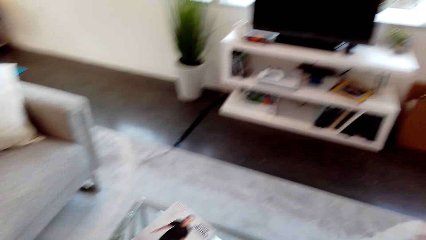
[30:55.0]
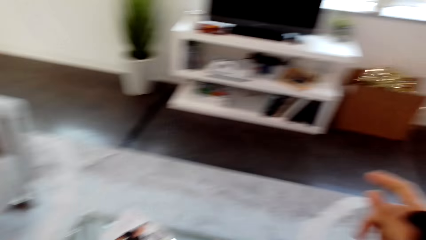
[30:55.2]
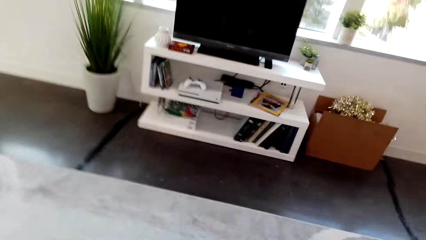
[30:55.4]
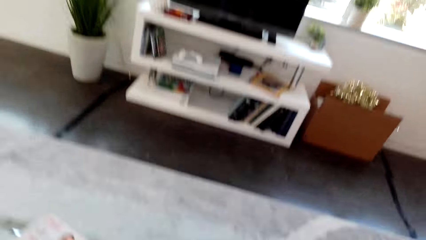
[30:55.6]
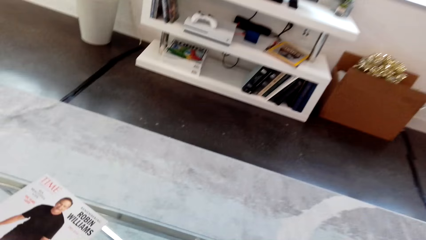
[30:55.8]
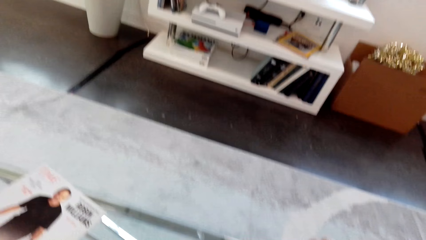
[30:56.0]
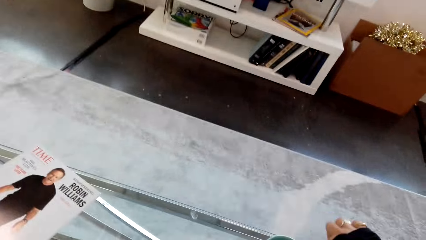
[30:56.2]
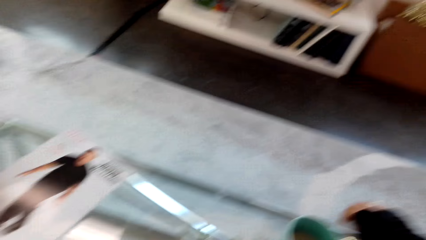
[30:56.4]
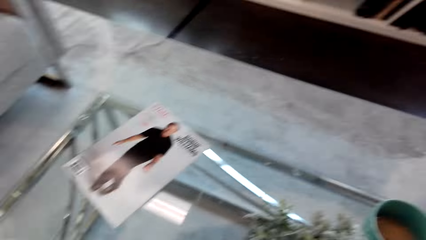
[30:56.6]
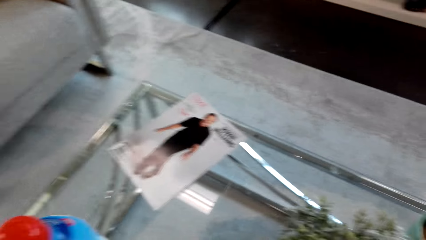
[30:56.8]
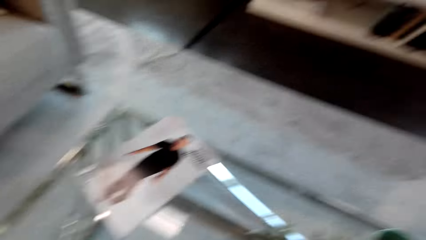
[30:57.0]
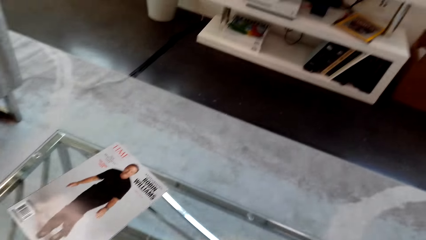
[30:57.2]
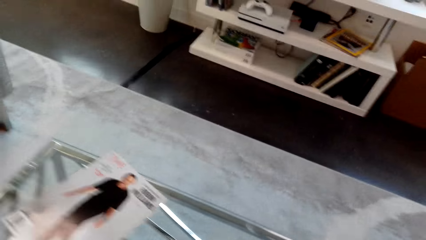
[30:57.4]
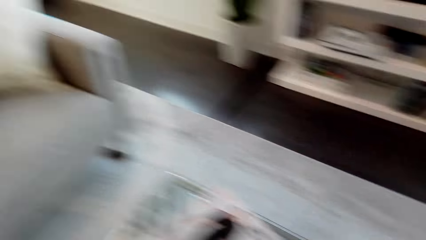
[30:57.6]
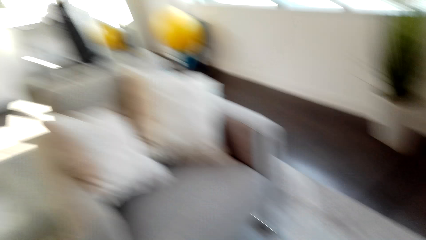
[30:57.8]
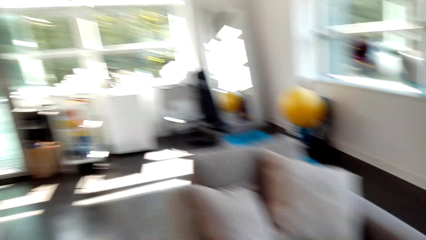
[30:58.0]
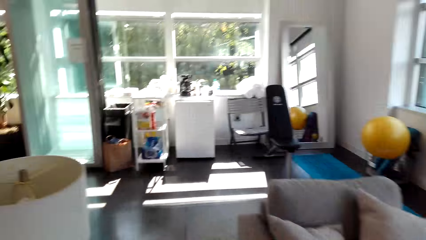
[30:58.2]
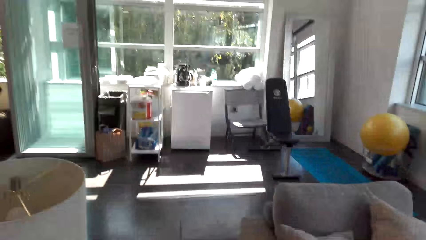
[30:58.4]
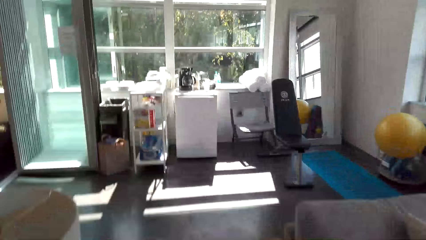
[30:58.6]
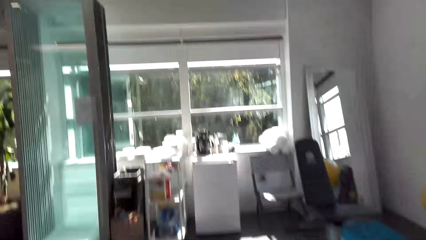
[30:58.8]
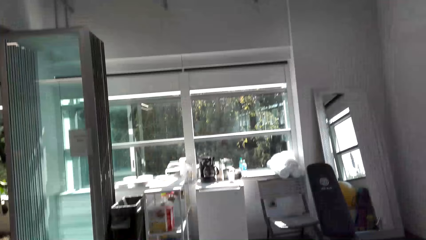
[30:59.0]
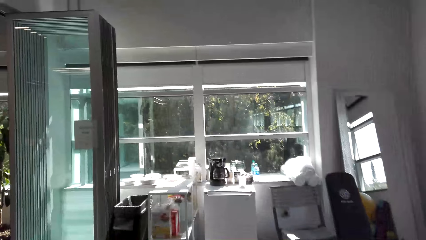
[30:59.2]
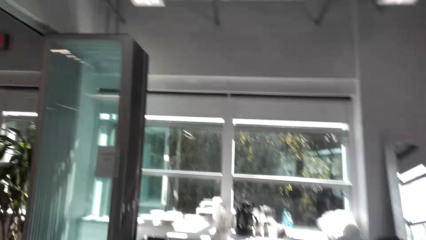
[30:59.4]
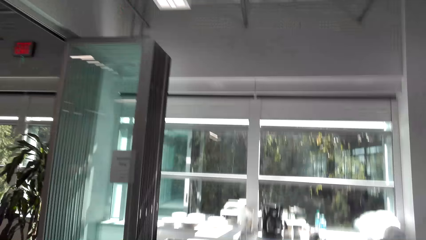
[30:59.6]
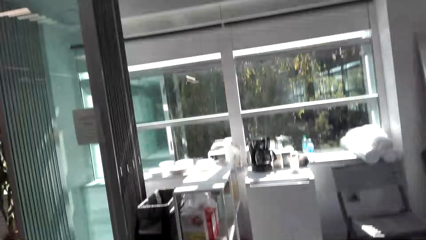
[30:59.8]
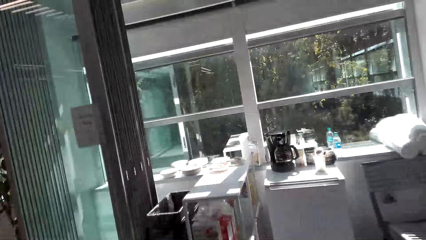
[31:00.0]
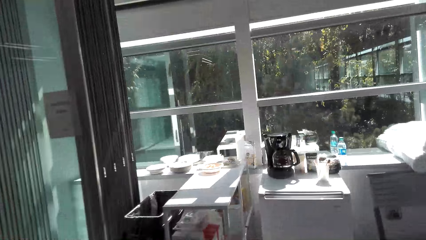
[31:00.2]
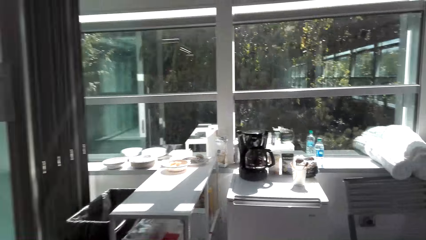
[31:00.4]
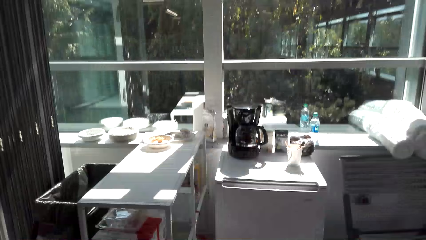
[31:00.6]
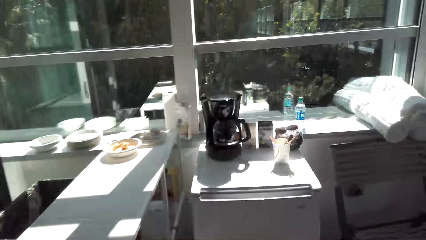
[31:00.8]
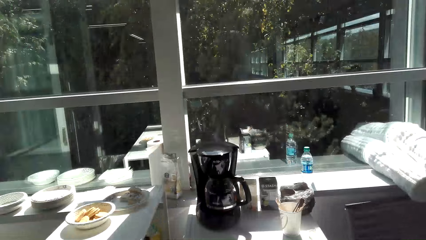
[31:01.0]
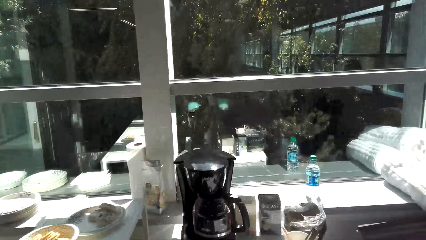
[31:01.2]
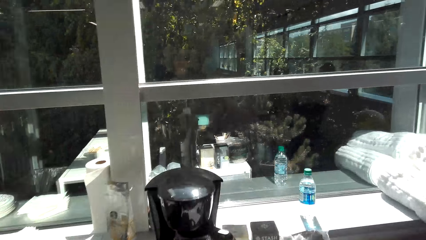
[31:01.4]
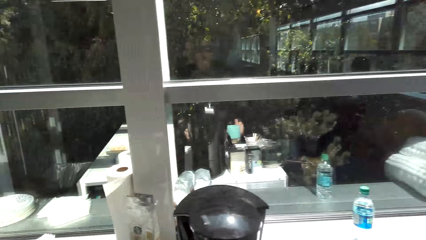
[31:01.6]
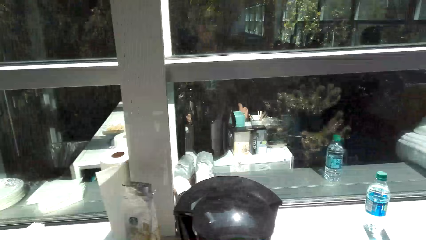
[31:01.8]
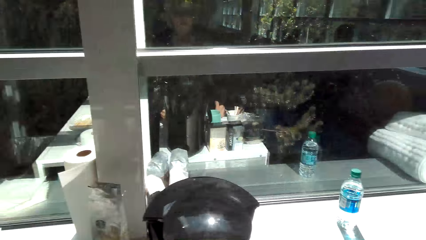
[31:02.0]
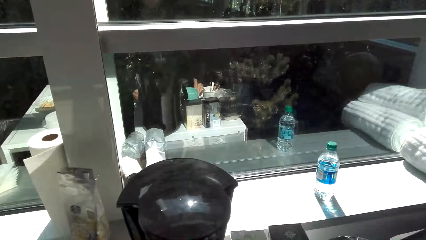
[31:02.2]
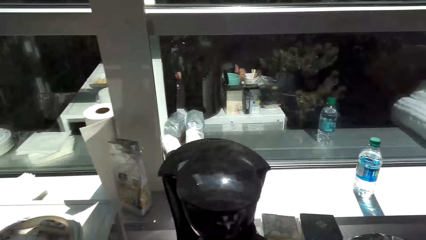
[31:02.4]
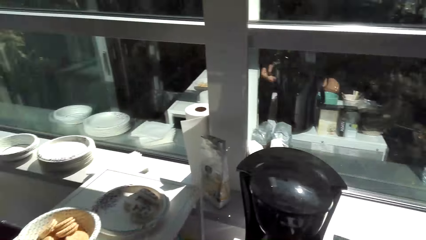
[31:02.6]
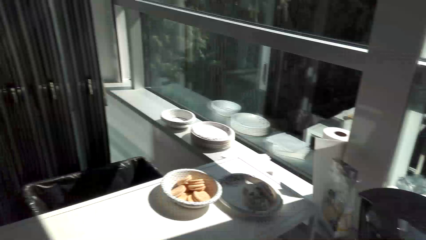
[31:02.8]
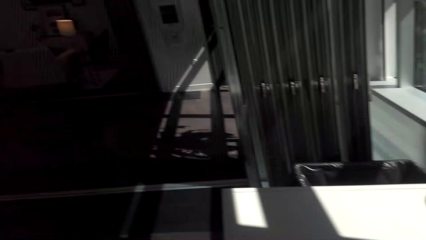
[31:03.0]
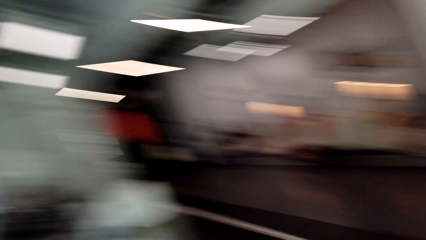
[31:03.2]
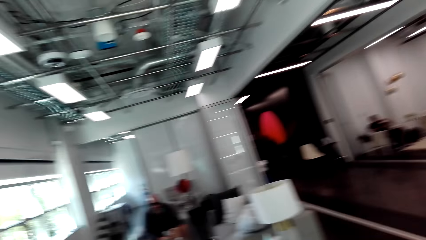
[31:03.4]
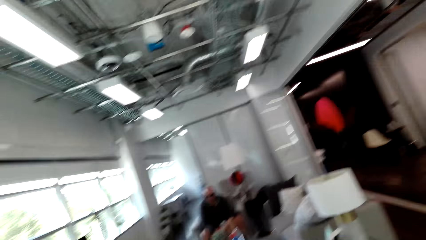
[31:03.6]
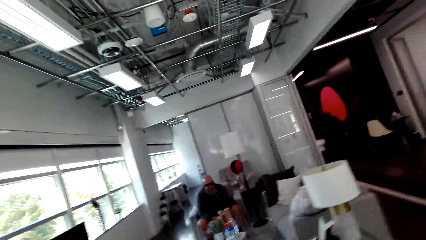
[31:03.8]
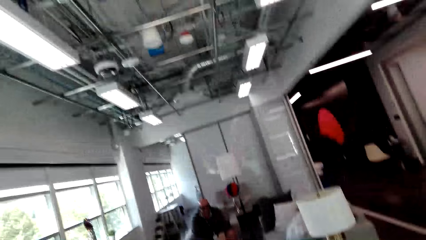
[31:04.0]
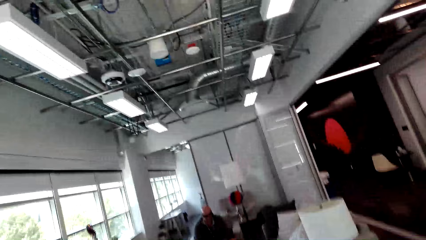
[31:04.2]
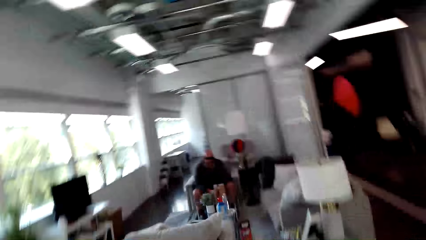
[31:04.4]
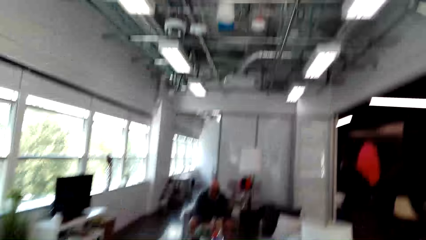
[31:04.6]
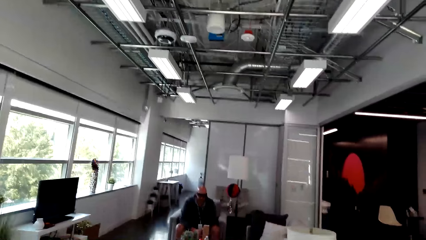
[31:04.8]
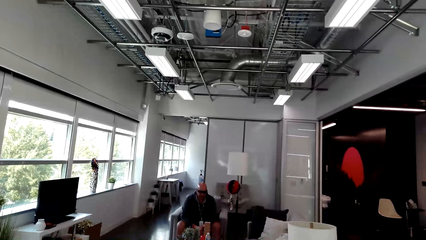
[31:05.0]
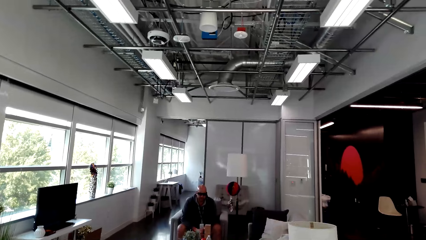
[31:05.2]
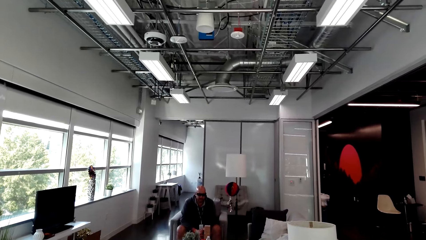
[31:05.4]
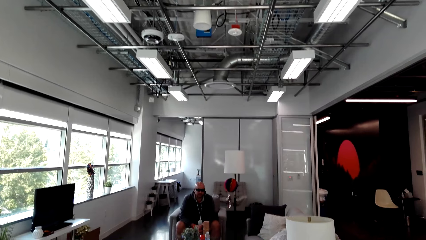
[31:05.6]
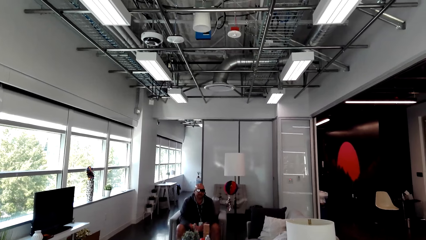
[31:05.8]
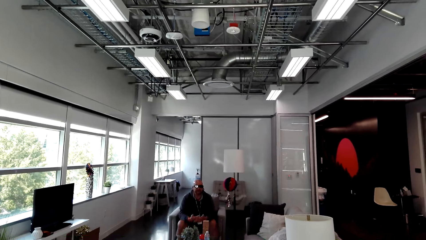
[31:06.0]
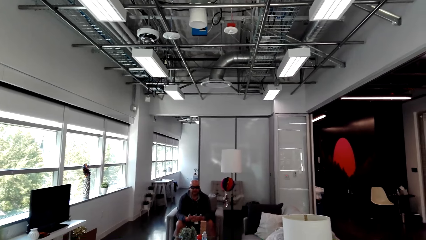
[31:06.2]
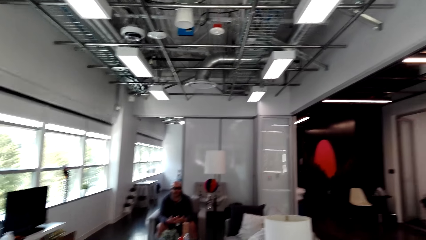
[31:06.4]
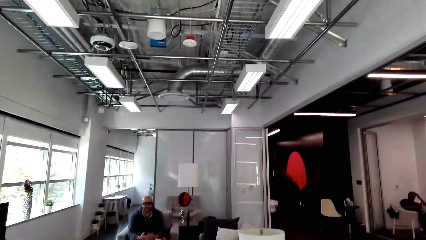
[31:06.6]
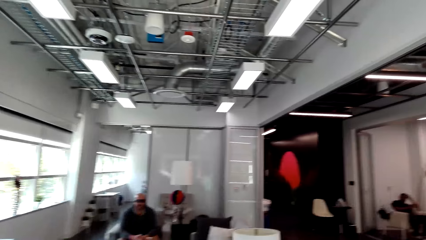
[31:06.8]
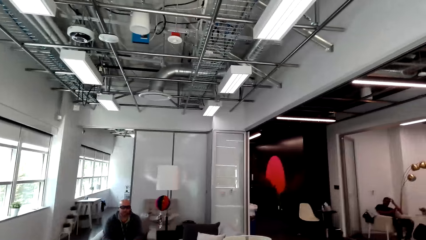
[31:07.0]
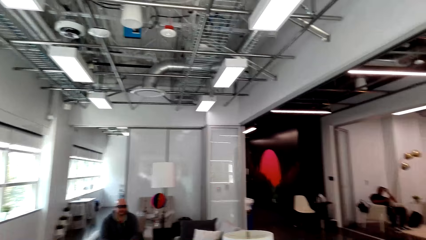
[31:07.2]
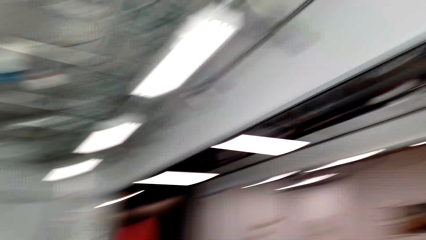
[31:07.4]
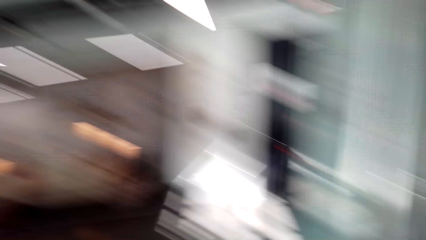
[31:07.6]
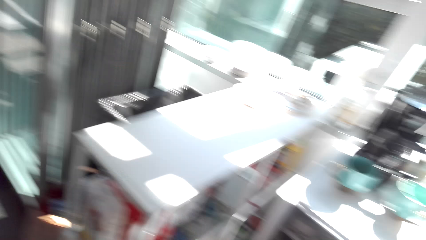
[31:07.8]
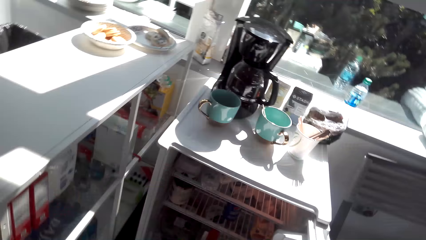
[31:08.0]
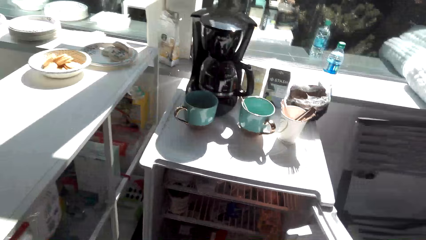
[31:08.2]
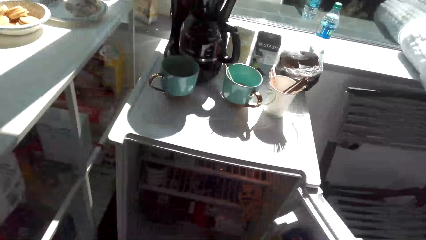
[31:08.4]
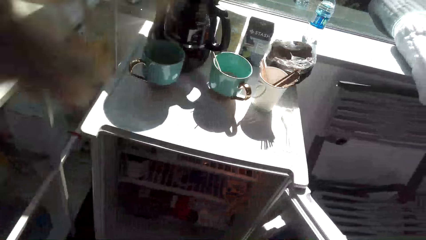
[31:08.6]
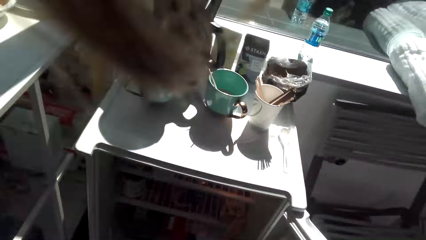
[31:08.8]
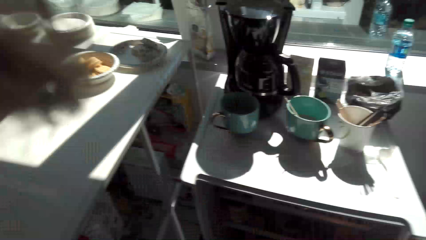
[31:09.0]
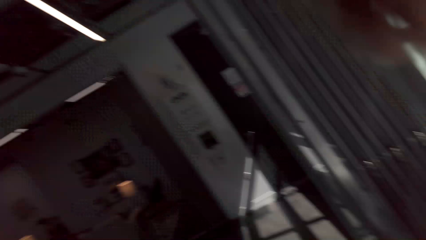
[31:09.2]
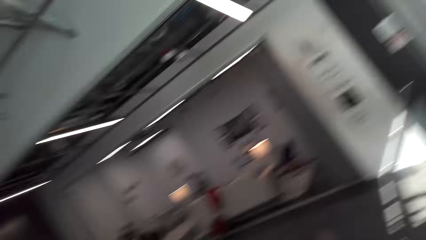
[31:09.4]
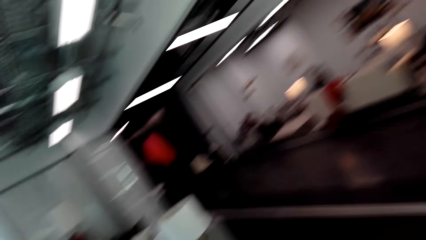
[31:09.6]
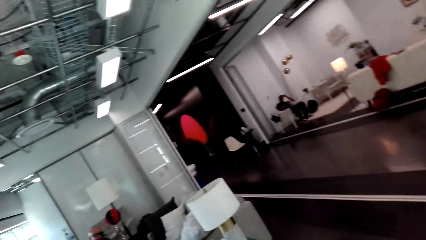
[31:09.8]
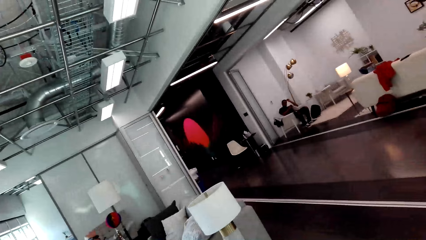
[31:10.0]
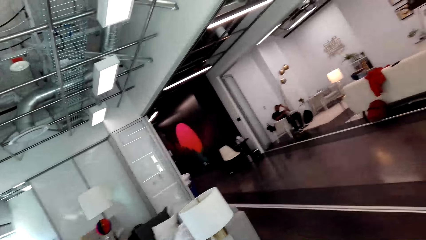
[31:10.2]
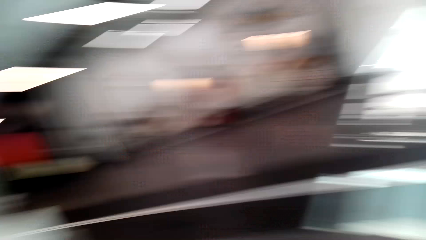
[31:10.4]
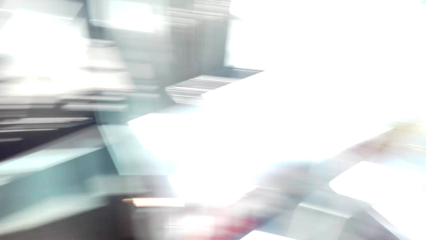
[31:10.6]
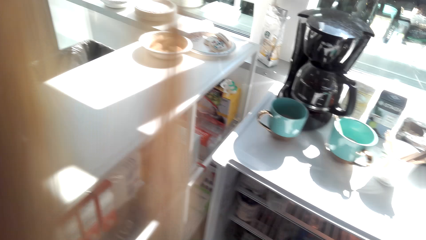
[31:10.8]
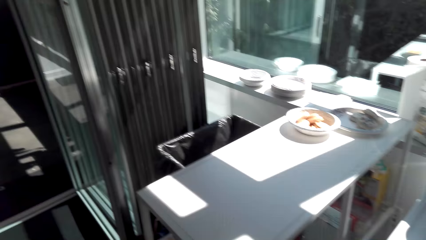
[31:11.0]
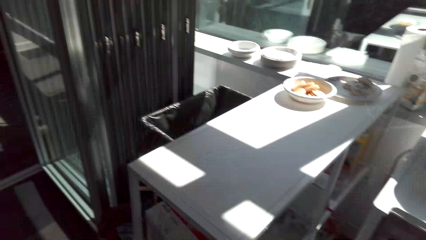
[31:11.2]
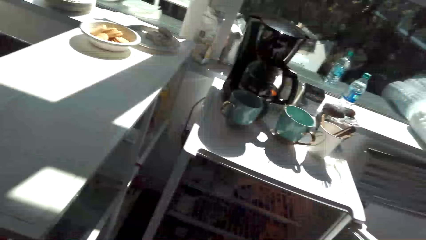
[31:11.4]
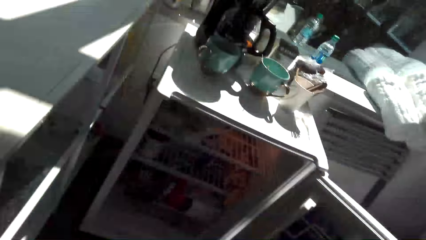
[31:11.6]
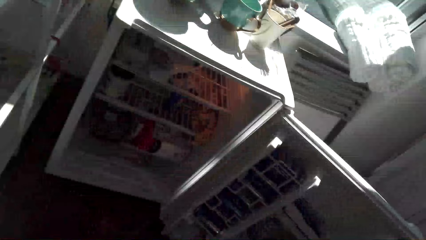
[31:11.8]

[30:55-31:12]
The camera wearer walks to the fridge in the house. They dialog with a man. They look around. They dialog with the man.
